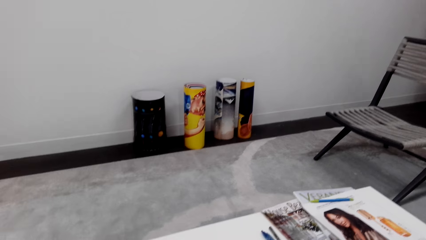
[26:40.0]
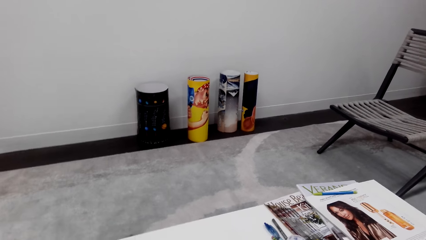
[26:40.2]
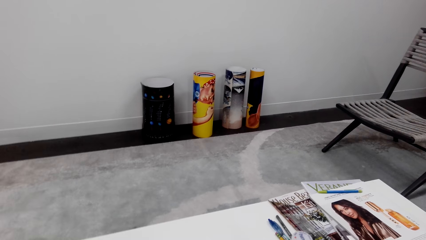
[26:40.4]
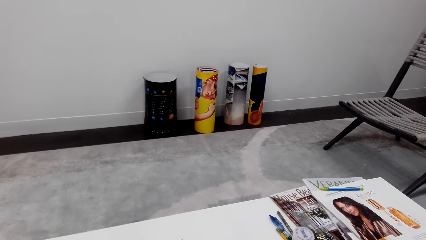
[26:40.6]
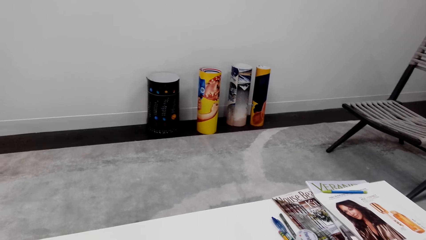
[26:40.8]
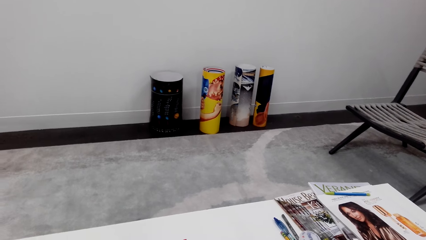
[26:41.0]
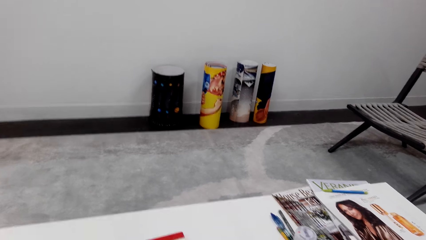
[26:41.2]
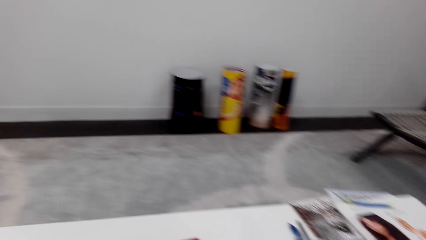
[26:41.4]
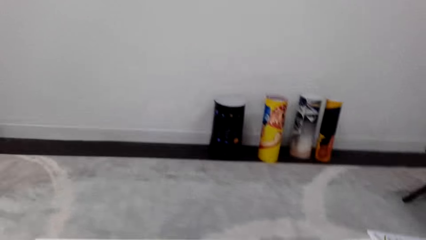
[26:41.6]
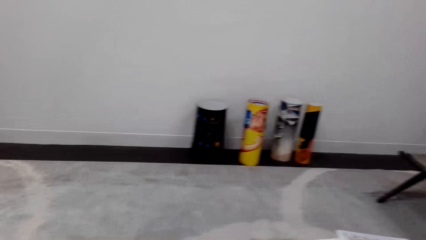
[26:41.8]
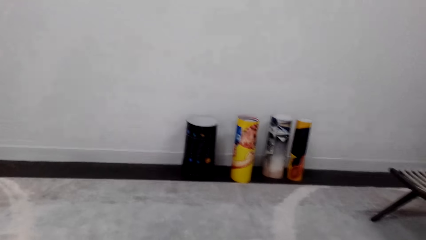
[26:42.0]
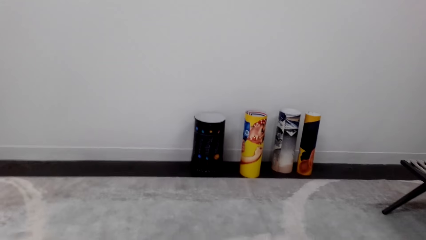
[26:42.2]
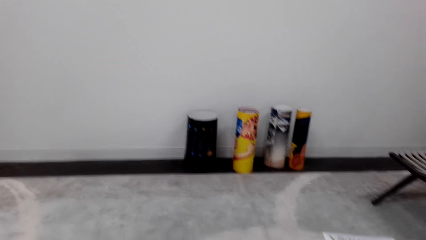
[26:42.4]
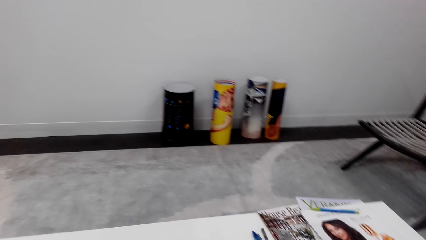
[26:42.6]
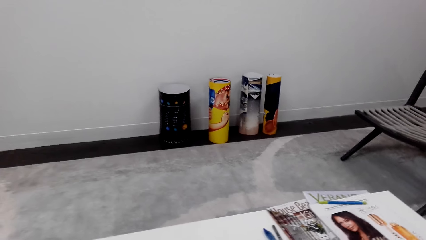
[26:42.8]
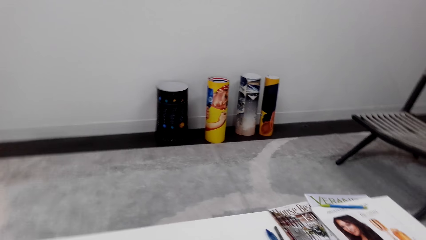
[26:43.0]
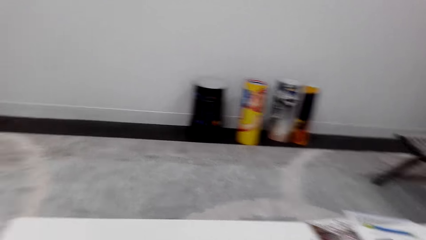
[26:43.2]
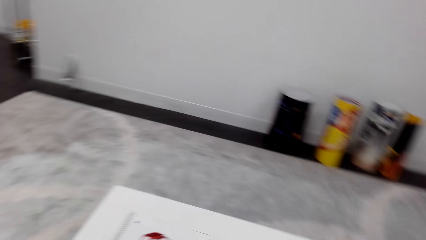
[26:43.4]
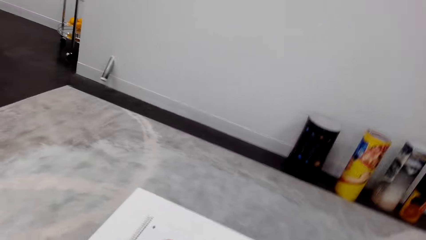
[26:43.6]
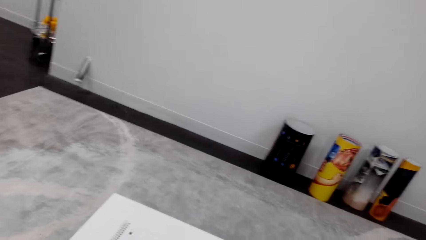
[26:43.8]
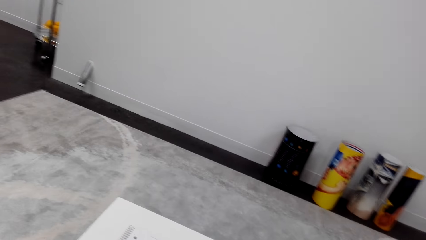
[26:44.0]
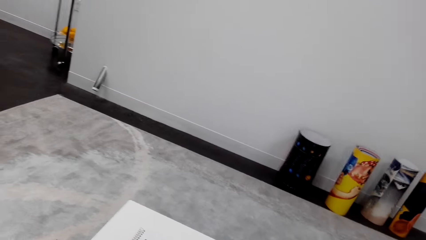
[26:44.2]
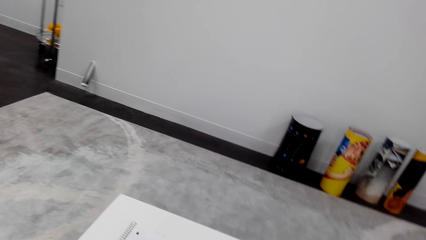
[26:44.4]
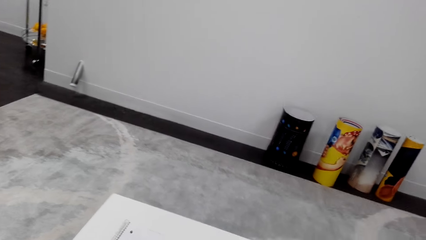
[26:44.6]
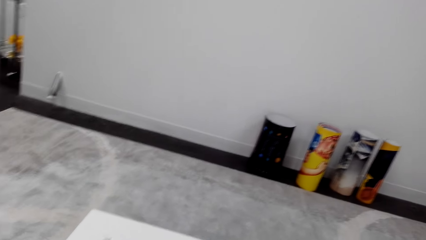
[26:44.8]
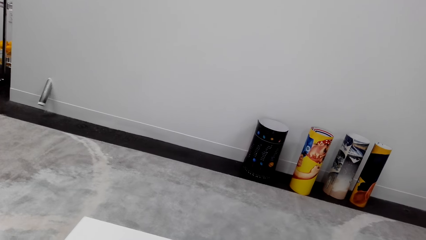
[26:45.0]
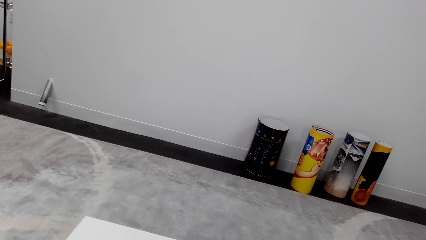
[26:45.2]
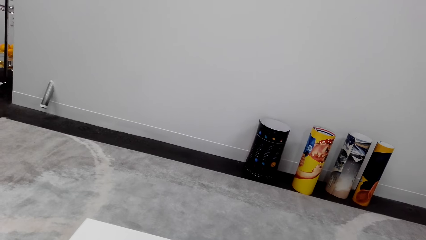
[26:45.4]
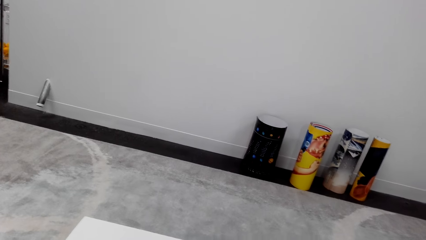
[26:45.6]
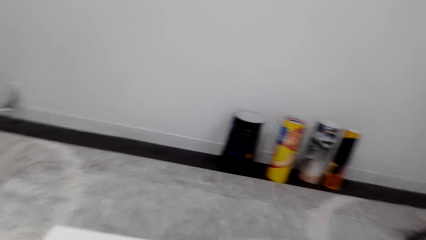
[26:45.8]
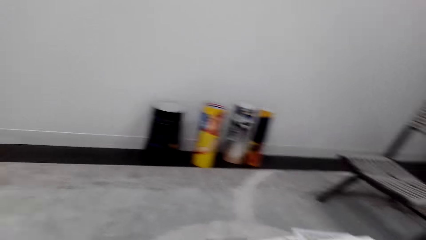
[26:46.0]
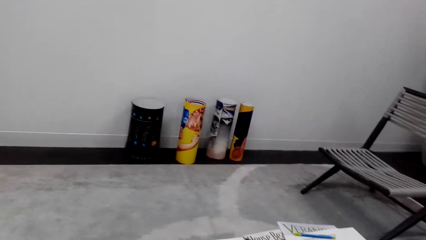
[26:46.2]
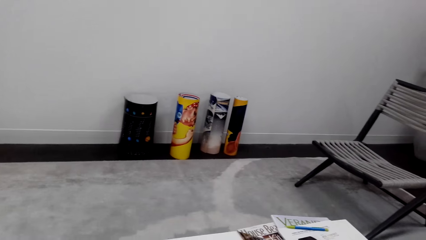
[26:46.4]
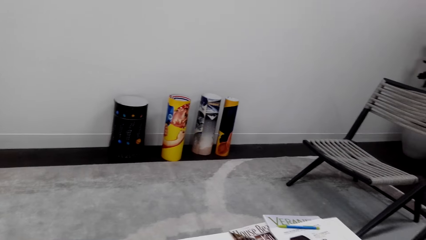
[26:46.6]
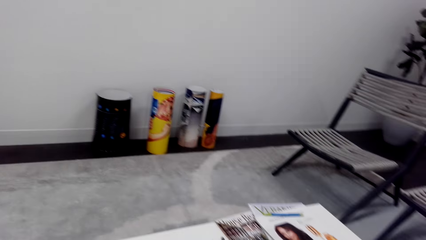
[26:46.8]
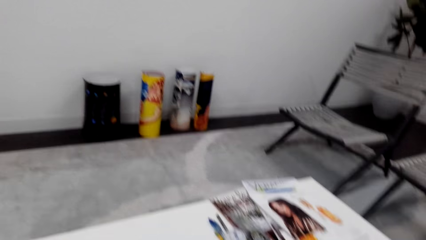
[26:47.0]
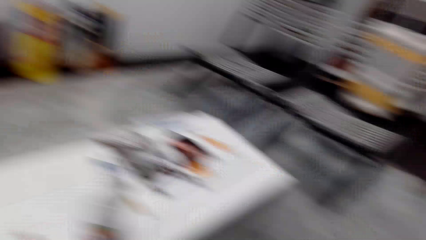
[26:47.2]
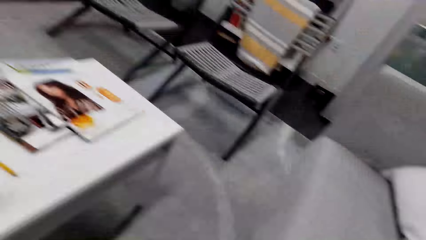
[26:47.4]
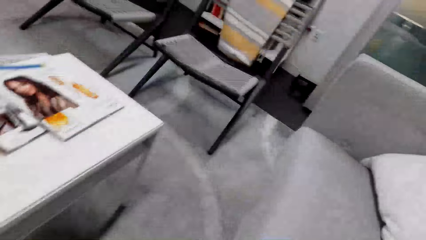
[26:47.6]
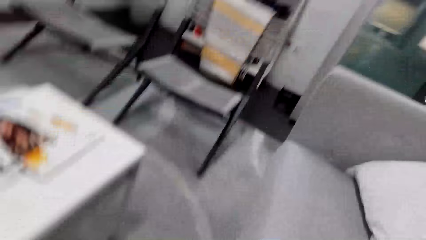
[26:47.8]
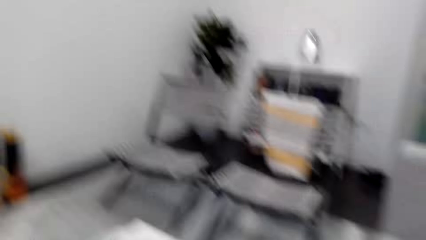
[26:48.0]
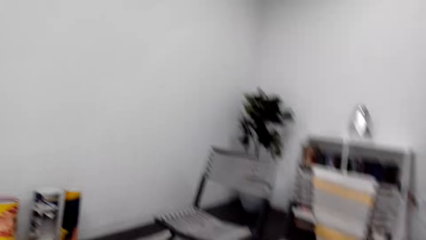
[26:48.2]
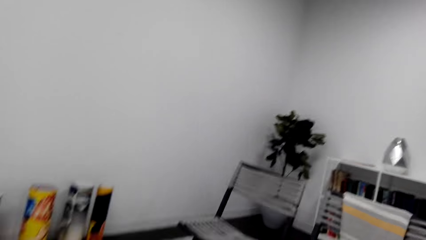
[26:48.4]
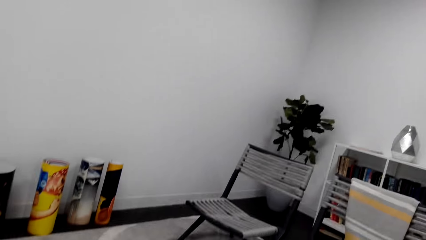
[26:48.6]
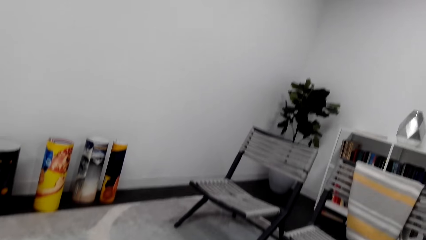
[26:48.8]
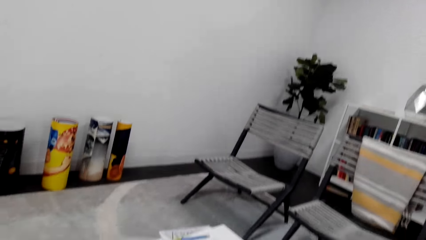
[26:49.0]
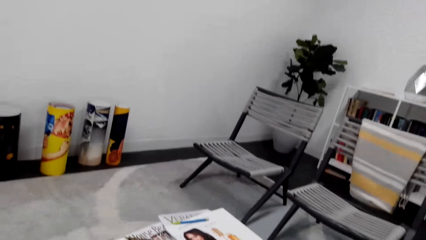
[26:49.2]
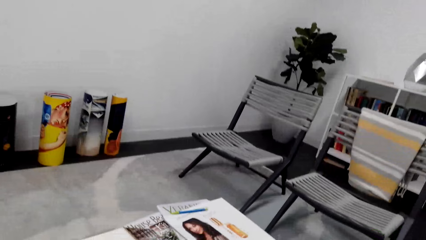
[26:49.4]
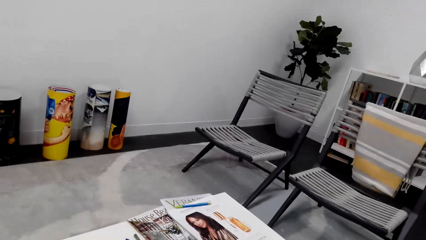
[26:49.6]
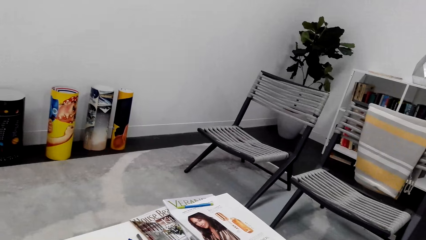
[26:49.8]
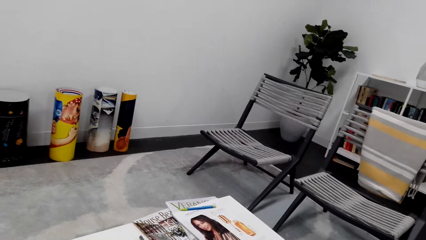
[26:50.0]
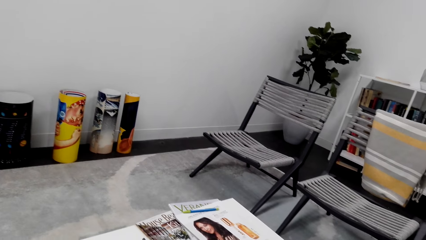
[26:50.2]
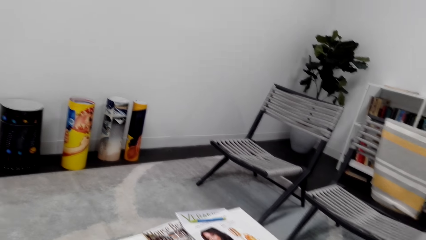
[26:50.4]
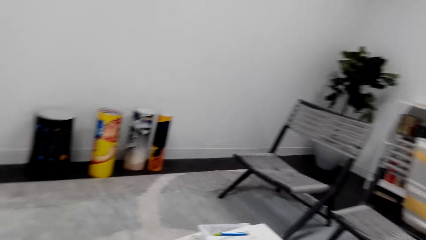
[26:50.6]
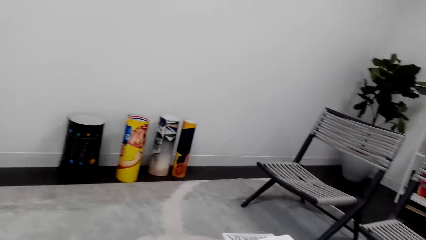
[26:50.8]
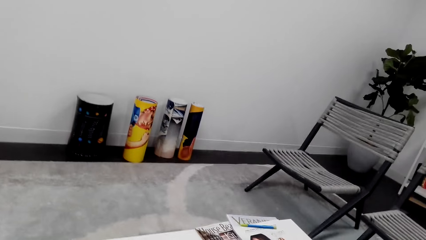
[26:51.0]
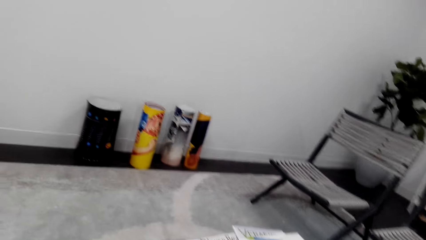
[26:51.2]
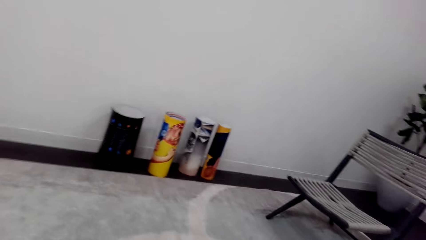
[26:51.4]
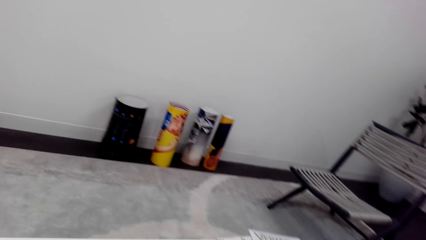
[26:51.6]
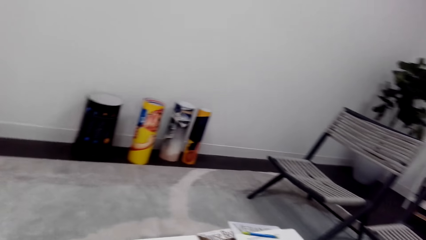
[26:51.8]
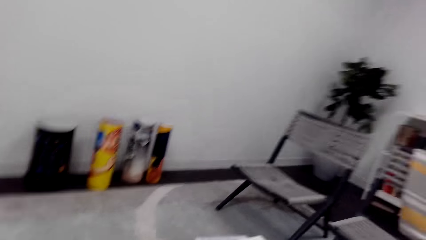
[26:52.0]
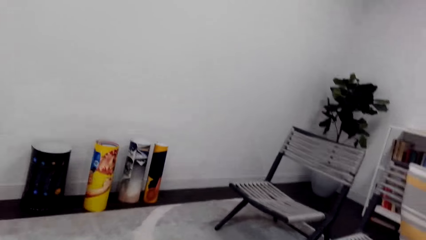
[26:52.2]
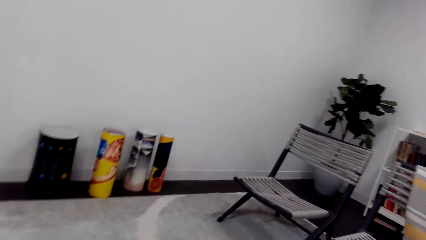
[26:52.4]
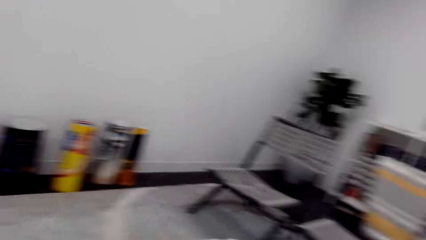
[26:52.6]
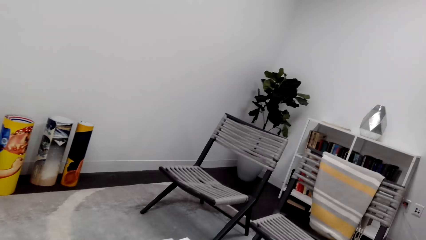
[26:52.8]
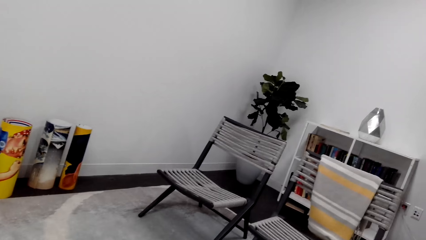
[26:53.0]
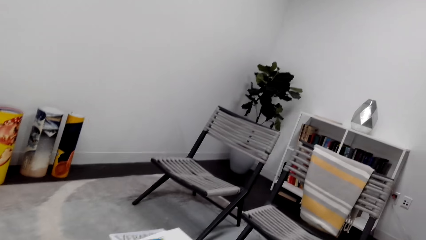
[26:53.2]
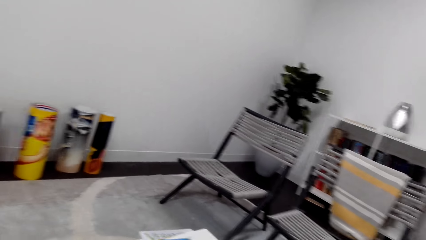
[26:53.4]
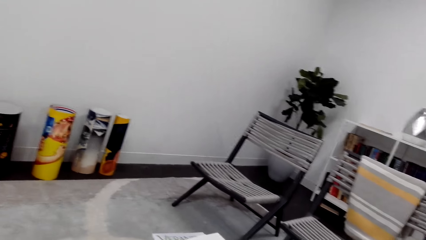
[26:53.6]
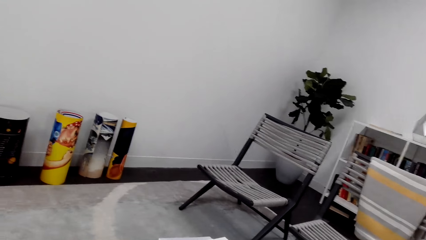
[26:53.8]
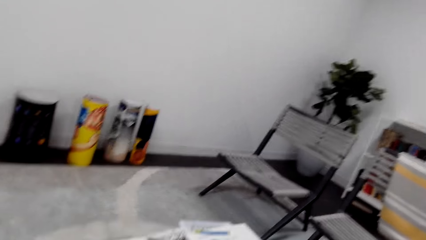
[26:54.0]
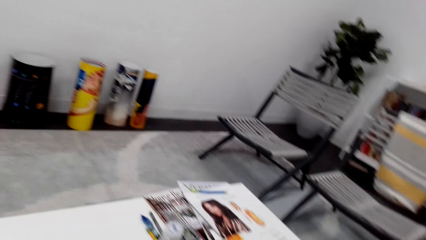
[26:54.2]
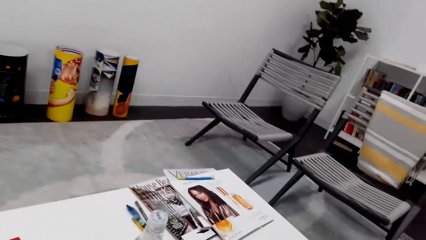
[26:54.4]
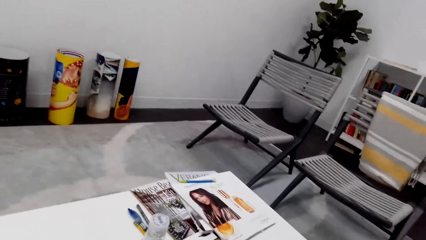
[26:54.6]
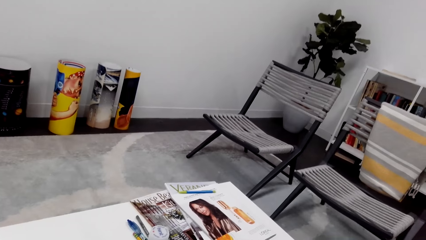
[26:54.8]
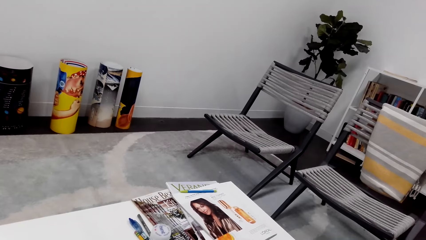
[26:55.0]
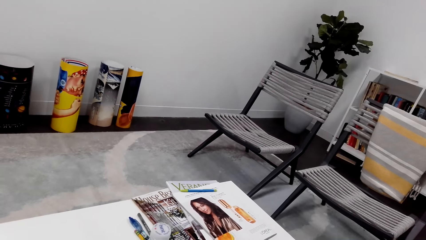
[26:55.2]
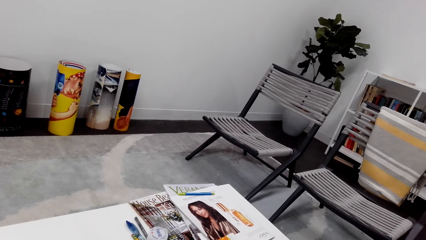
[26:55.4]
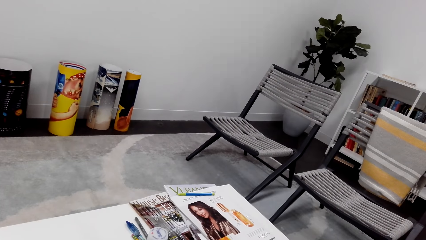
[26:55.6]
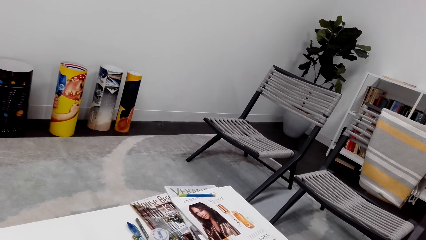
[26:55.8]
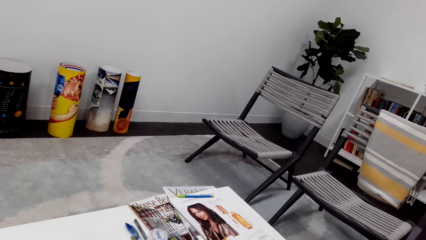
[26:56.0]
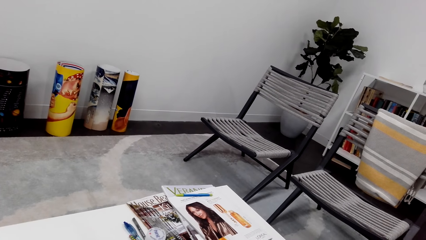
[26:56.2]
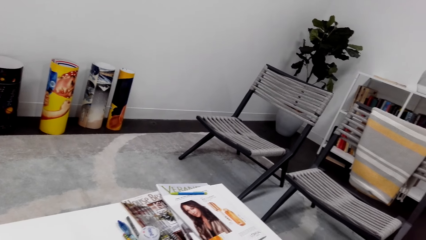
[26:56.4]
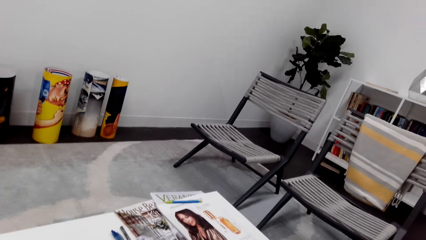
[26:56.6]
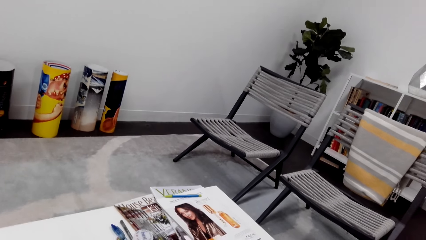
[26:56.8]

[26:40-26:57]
The camera wearer looks around.
